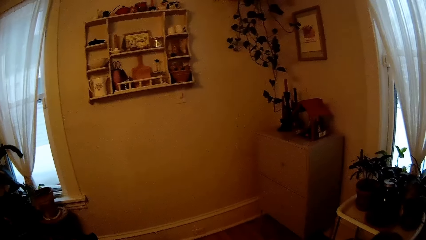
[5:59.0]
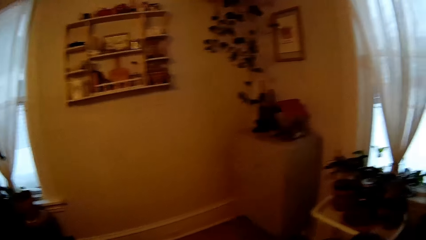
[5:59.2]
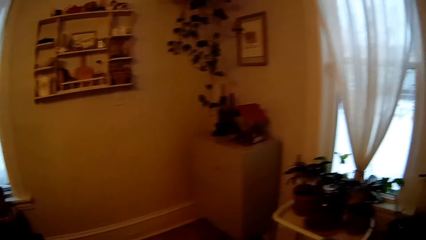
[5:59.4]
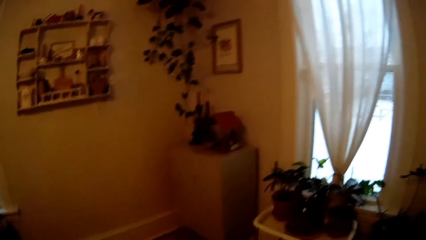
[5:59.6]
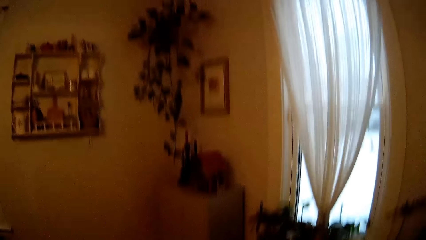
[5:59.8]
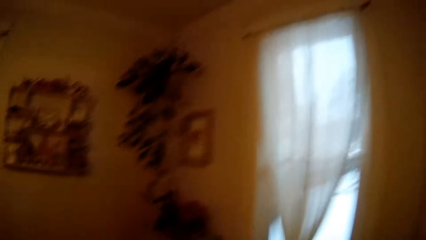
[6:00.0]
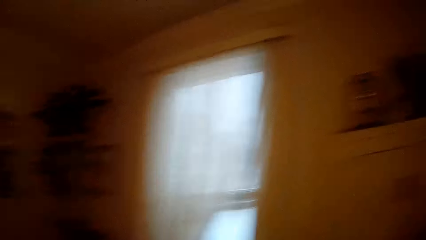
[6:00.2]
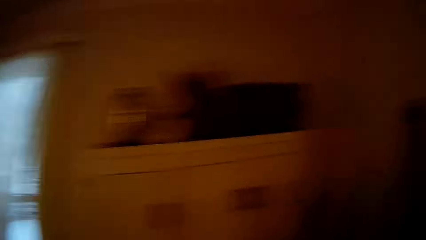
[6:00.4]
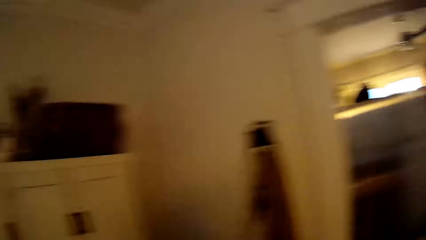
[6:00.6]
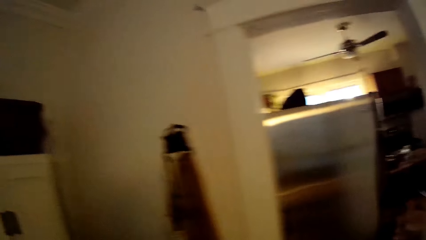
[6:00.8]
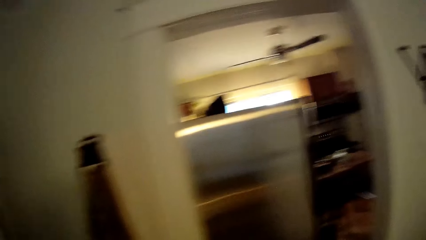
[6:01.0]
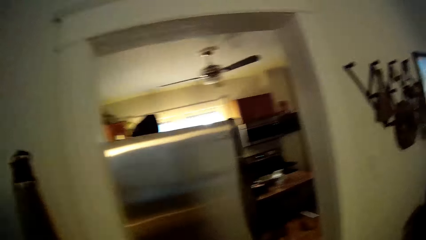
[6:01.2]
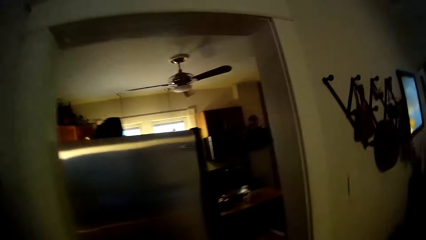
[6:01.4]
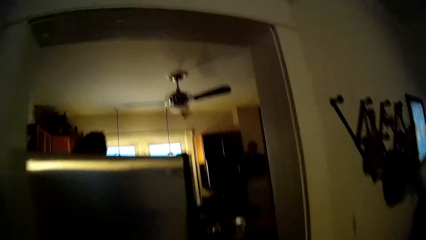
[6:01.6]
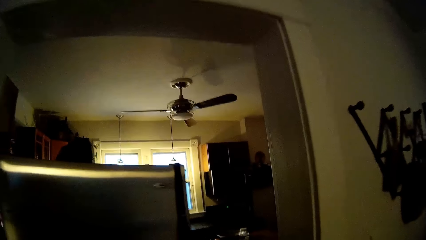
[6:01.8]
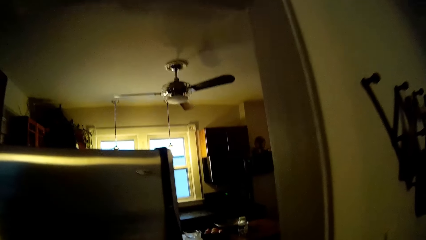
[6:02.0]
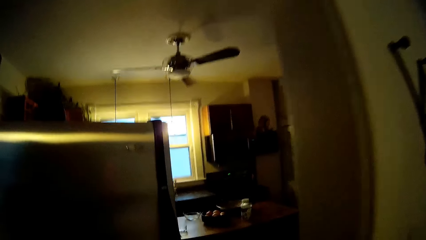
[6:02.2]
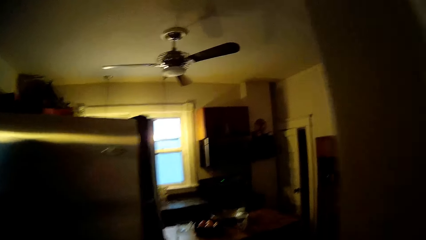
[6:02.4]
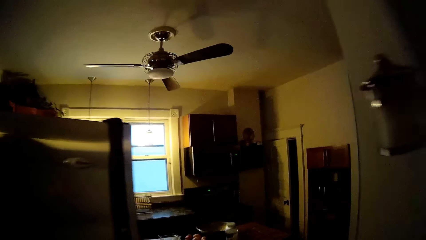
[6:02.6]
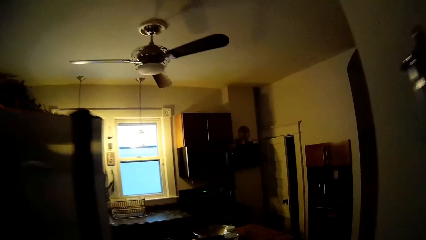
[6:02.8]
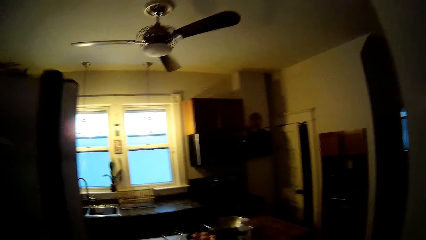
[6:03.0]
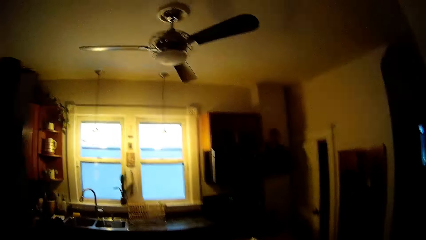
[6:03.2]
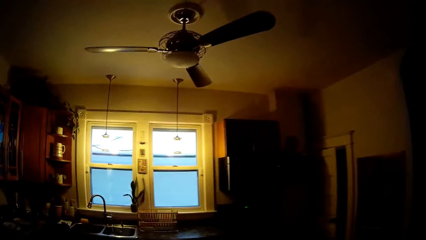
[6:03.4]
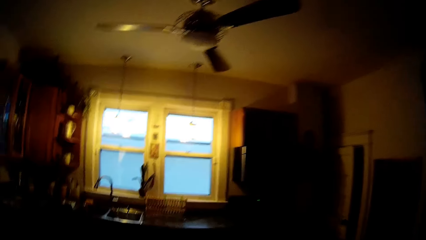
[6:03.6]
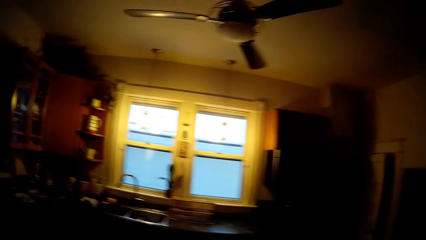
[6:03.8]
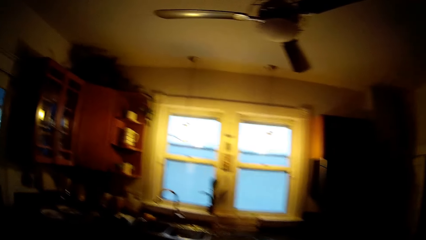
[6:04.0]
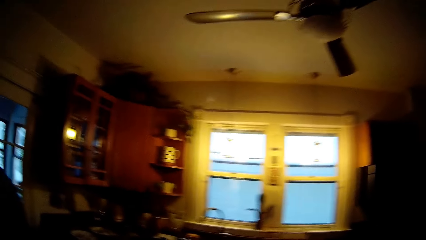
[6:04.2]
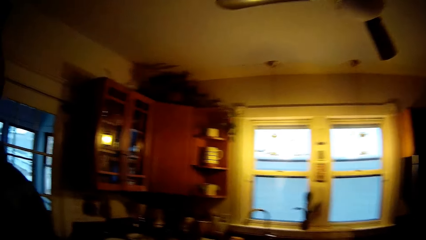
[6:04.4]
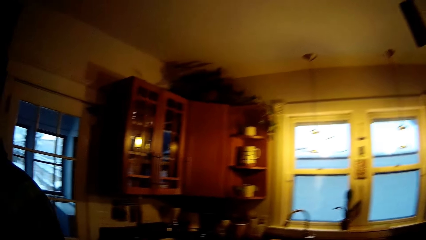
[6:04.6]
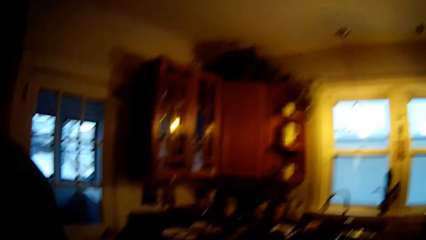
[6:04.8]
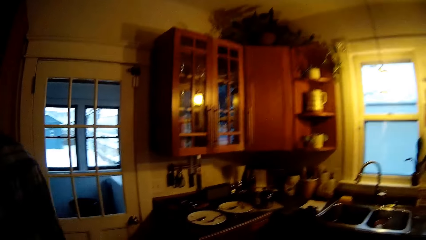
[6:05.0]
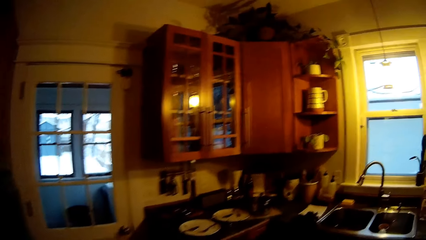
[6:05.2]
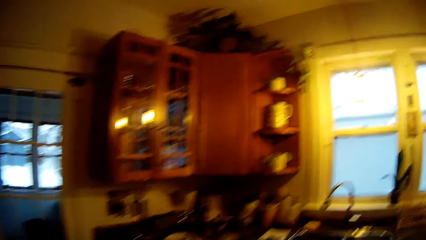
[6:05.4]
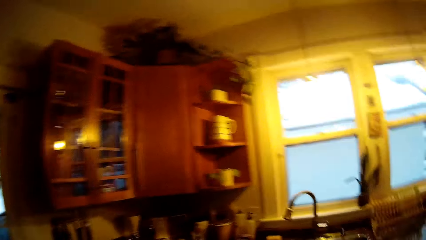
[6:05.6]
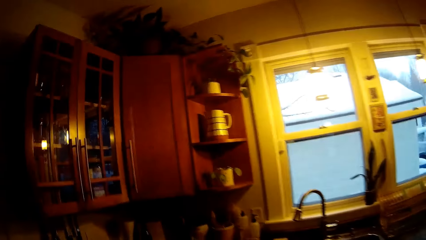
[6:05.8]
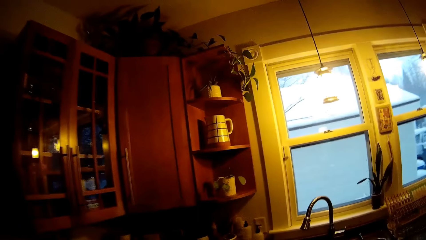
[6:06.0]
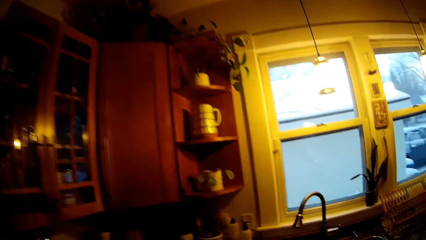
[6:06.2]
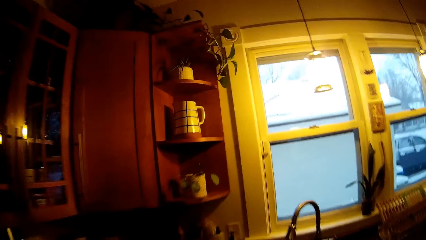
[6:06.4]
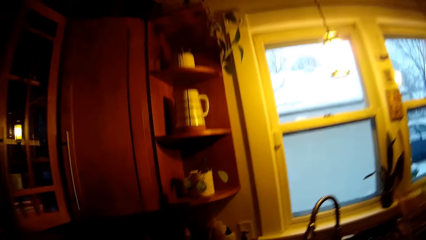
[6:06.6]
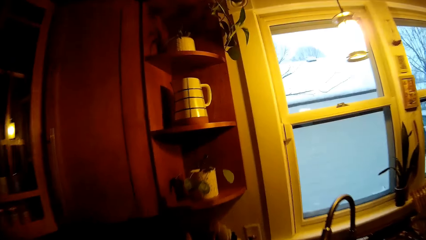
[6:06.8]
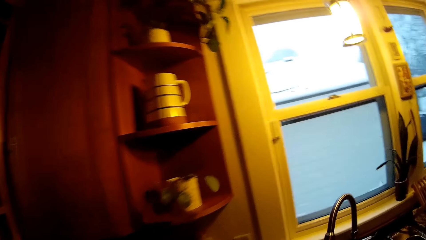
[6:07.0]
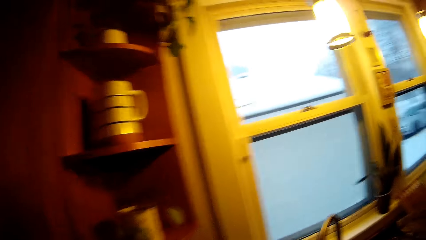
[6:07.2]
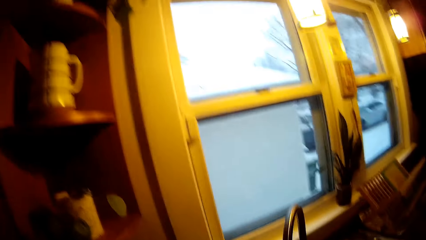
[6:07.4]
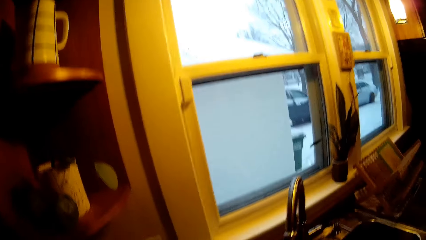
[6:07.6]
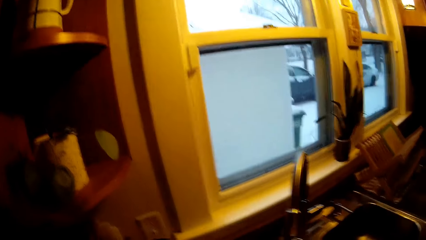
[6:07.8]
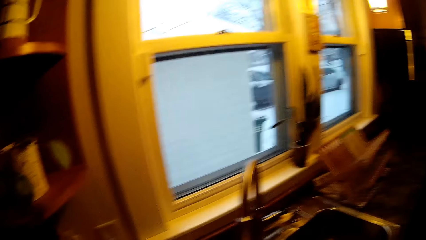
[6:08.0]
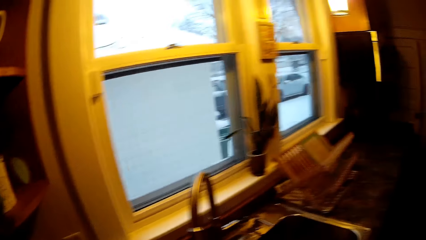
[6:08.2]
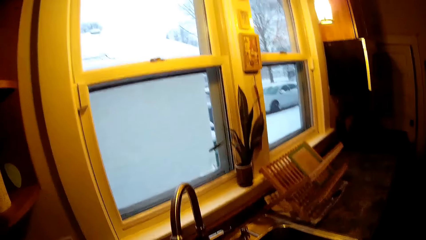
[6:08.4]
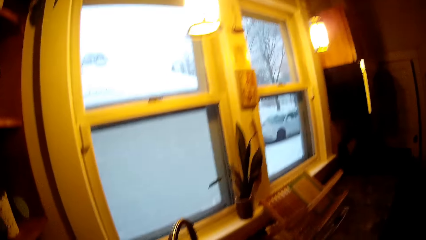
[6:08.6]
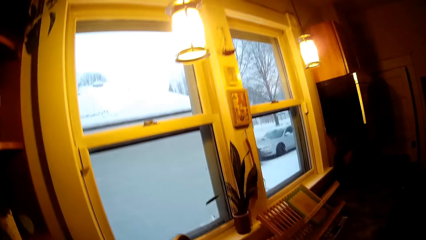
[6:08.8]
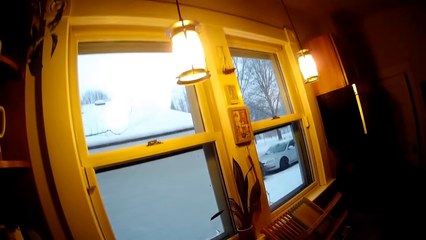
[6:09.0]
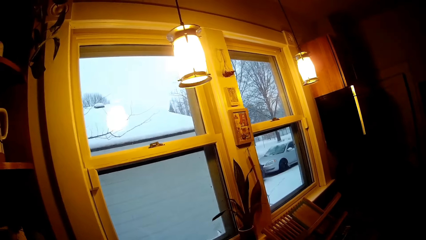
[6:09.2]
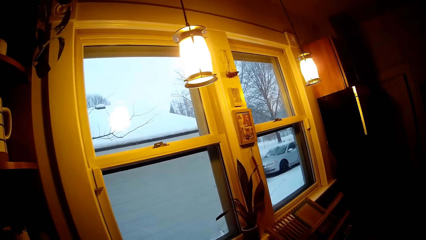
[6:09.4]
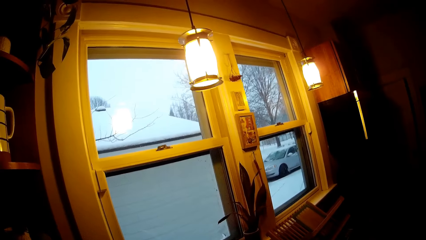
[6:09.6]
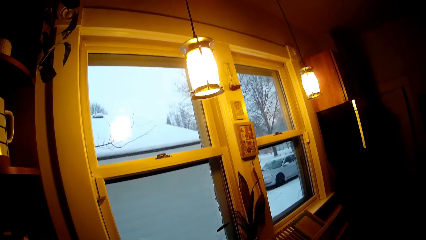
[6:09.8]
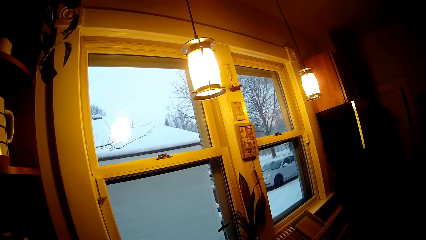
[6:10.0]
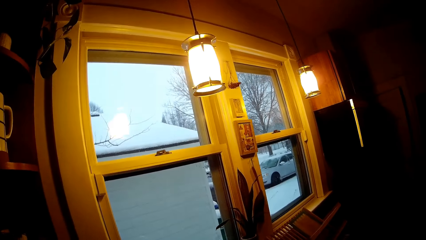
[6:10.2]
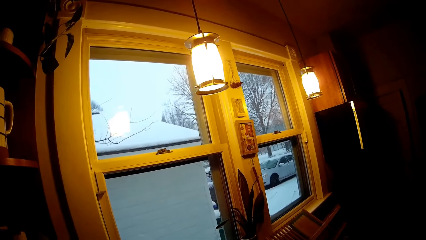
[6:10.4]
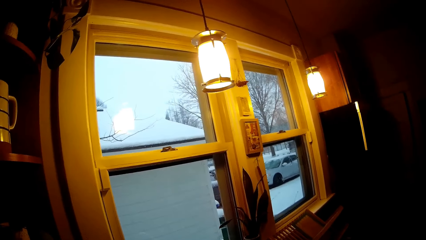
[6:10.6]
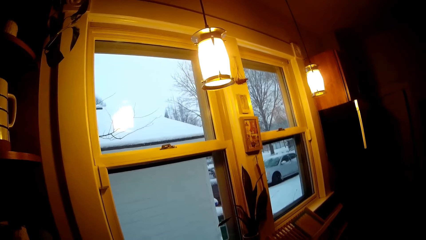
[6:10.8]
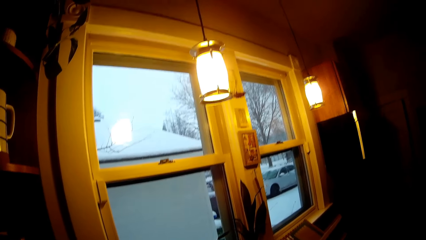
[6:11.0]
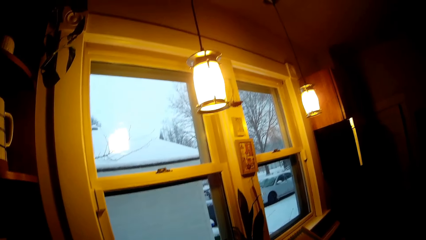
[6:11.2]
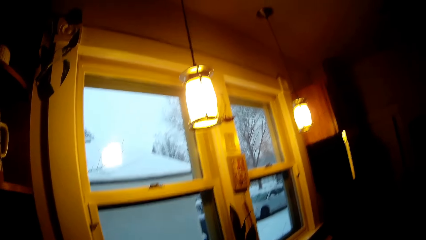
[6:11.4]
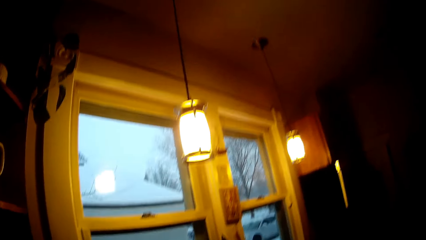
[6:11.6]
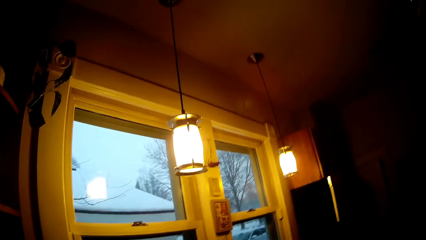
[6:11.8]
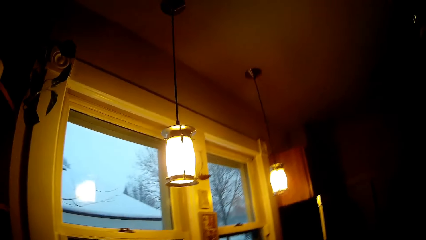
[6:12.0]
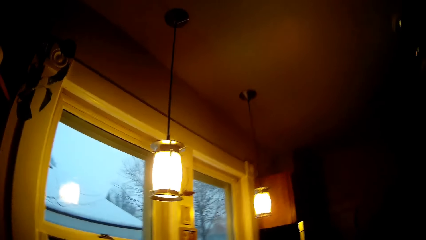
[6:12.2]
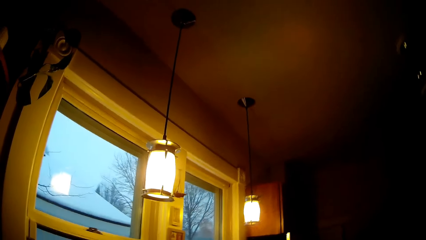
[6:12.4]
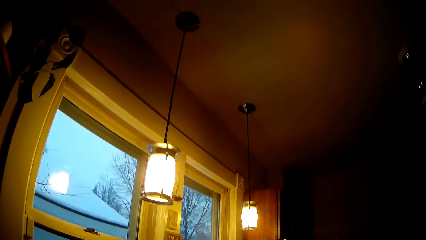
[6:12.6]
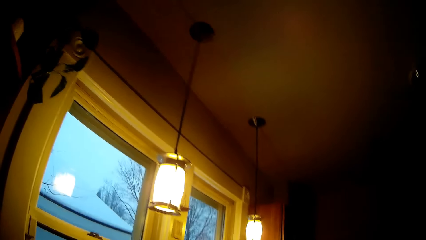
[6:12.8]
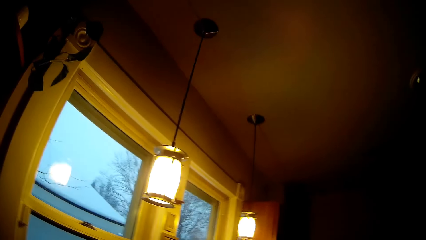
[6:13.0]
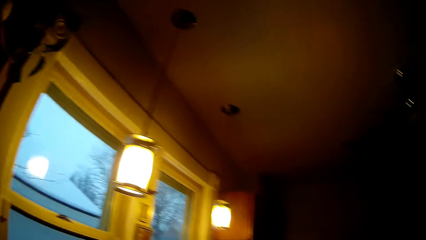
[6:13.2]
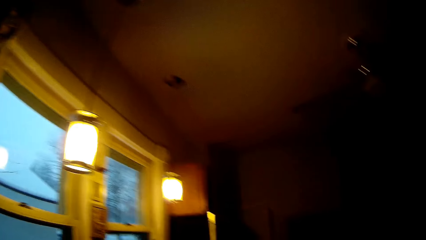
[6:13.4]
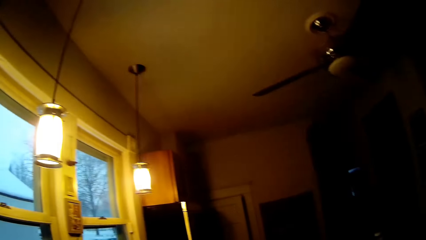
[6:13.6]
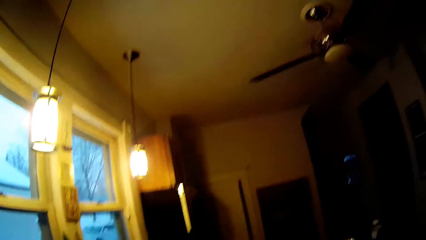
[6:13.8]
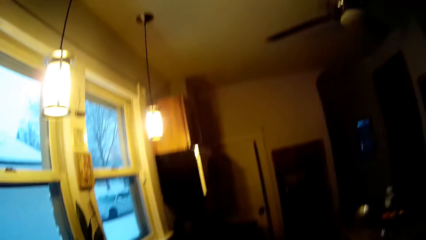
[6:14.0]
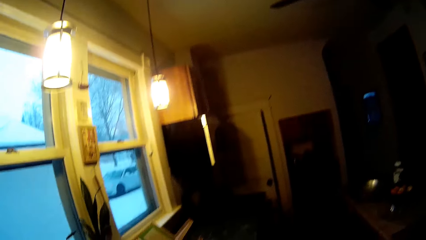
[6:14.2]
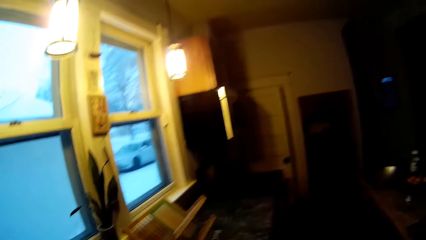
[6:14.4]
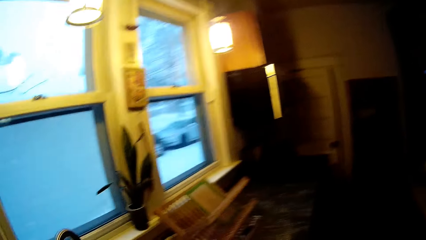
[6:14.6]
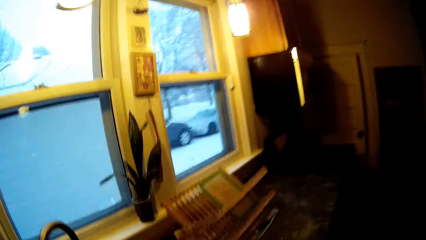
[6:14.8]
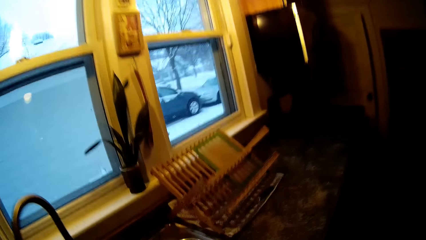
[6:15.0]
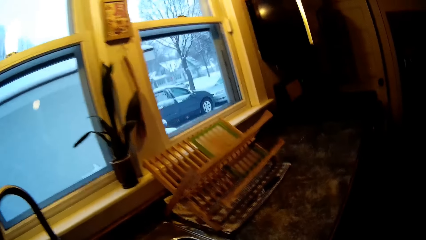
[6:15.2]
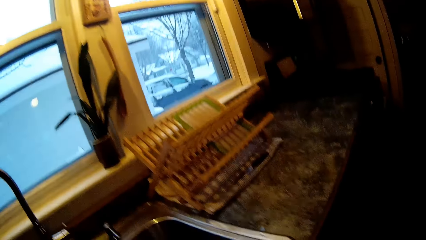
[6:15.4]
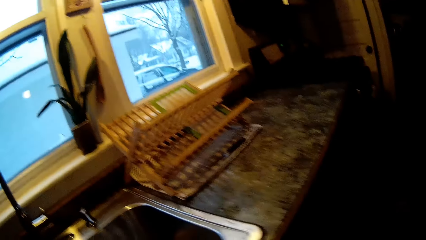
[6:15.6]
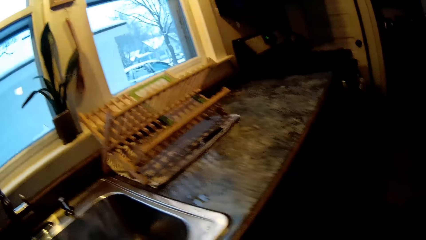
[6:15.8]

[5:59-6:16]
The camera wearer walks to a kitchen from the sitting room.
